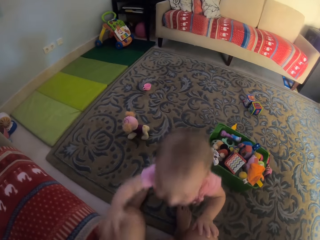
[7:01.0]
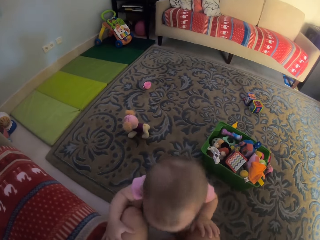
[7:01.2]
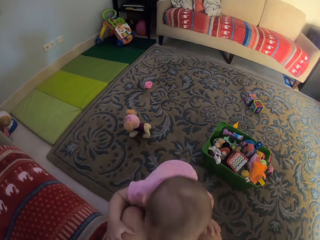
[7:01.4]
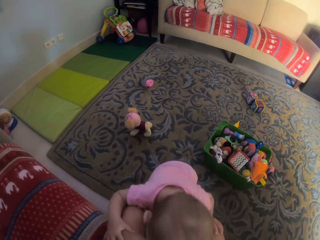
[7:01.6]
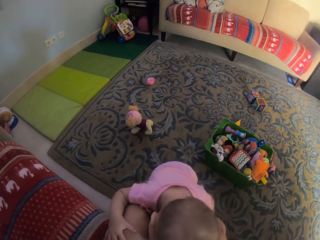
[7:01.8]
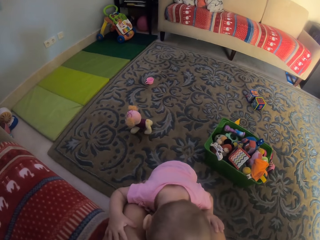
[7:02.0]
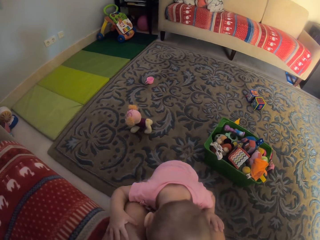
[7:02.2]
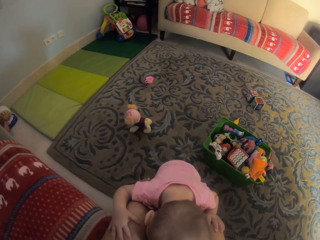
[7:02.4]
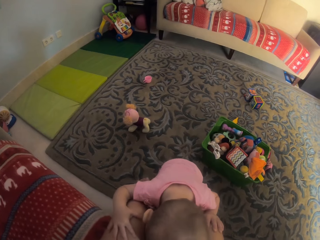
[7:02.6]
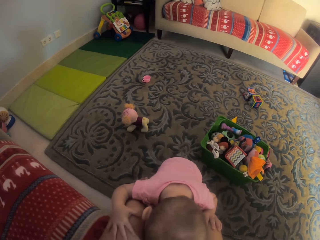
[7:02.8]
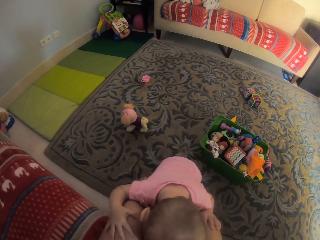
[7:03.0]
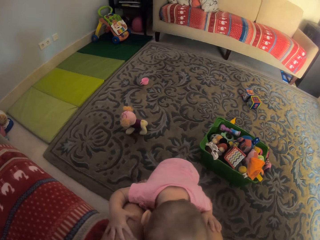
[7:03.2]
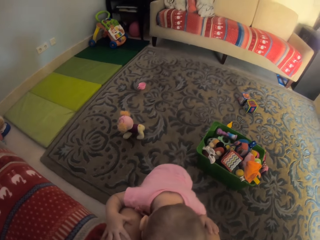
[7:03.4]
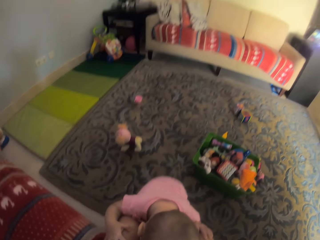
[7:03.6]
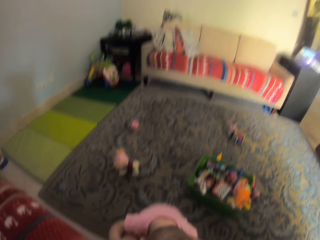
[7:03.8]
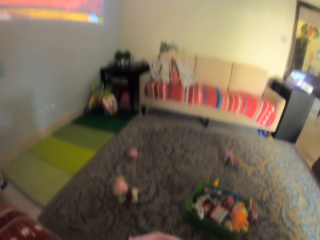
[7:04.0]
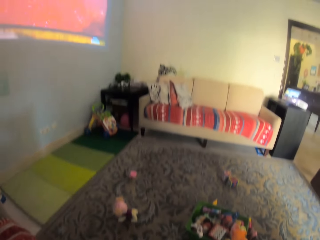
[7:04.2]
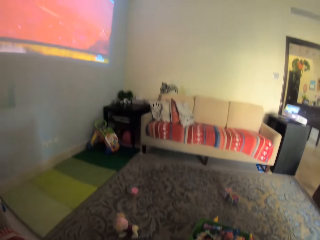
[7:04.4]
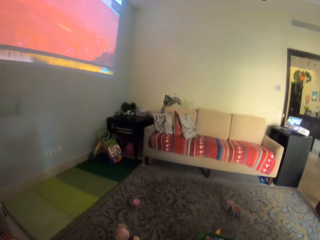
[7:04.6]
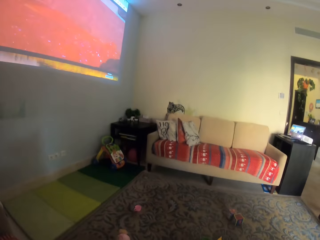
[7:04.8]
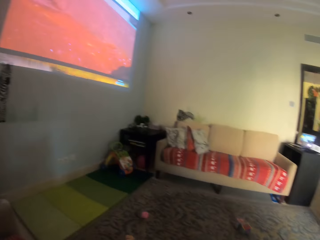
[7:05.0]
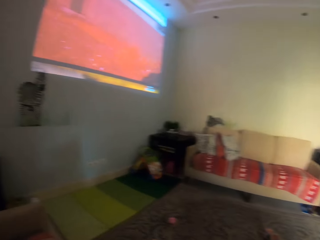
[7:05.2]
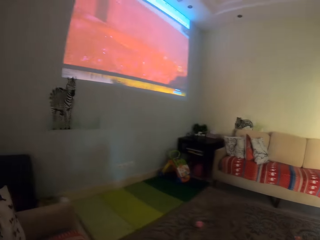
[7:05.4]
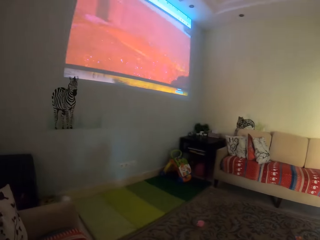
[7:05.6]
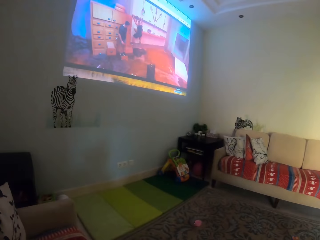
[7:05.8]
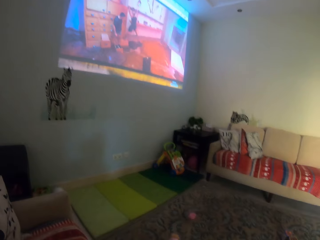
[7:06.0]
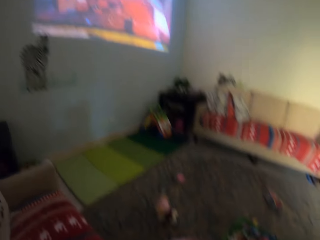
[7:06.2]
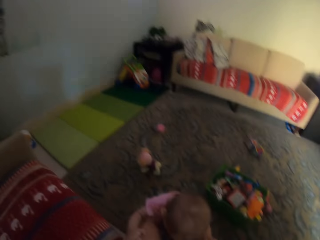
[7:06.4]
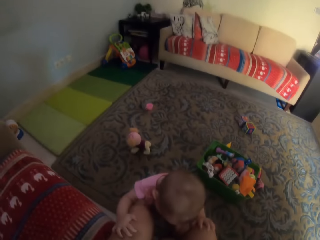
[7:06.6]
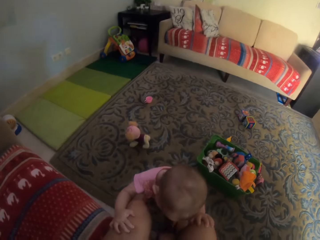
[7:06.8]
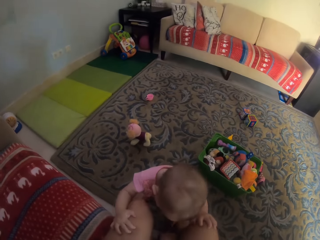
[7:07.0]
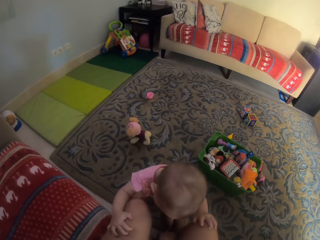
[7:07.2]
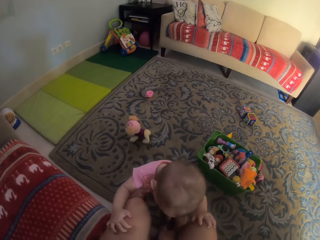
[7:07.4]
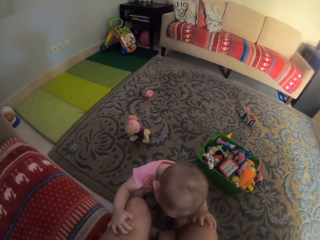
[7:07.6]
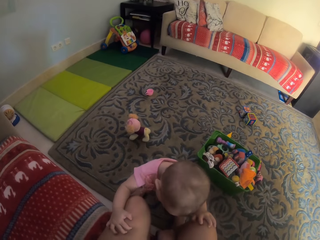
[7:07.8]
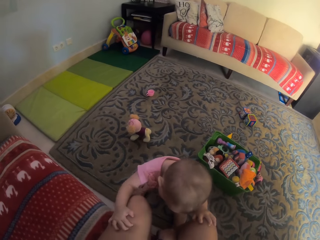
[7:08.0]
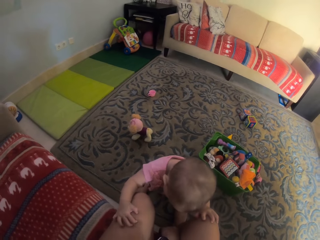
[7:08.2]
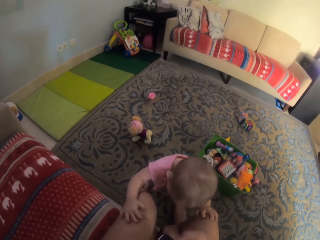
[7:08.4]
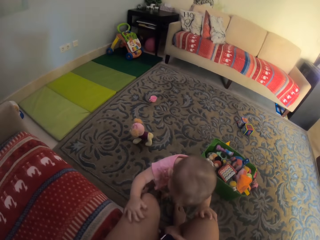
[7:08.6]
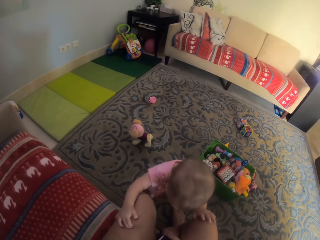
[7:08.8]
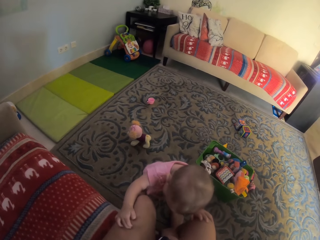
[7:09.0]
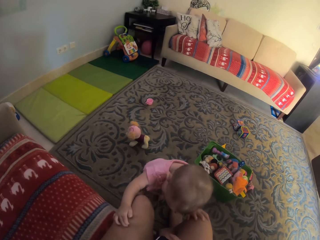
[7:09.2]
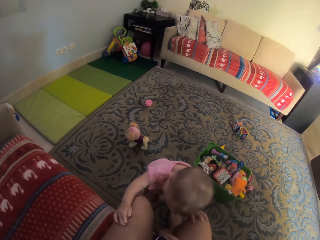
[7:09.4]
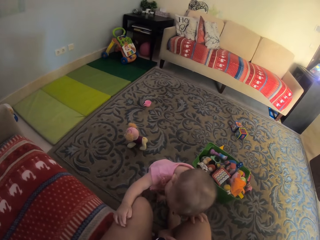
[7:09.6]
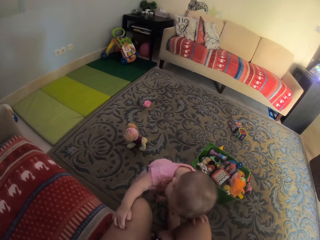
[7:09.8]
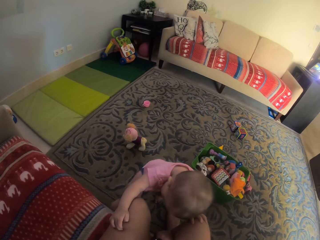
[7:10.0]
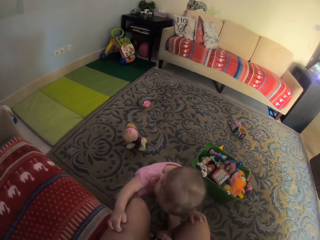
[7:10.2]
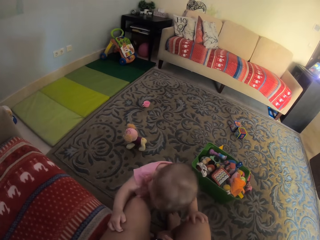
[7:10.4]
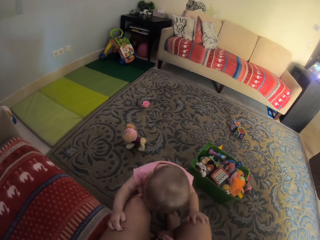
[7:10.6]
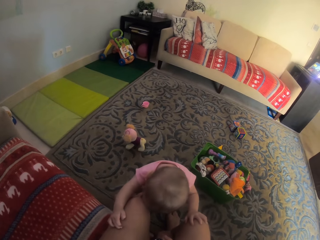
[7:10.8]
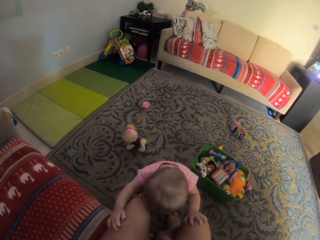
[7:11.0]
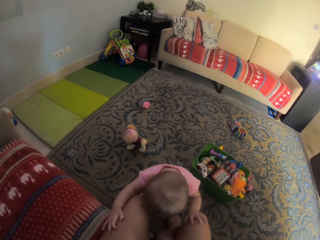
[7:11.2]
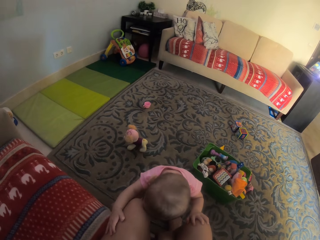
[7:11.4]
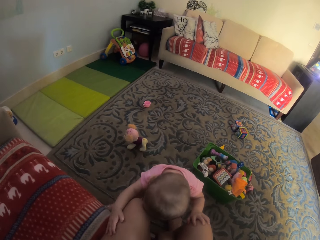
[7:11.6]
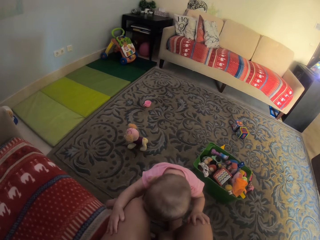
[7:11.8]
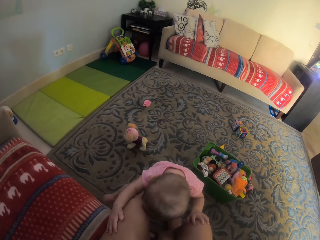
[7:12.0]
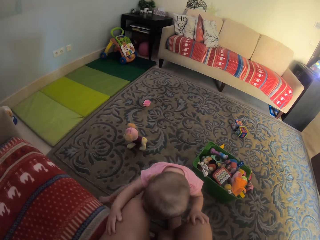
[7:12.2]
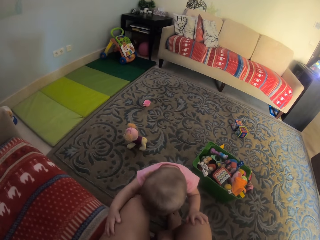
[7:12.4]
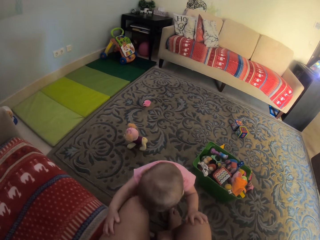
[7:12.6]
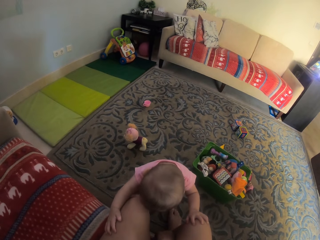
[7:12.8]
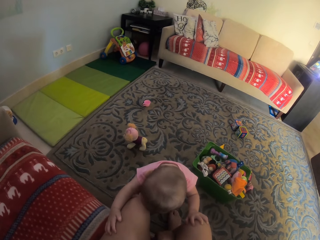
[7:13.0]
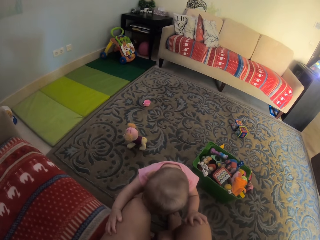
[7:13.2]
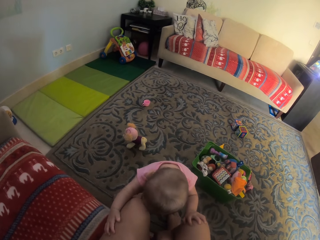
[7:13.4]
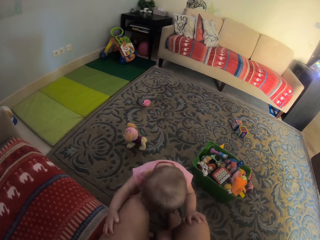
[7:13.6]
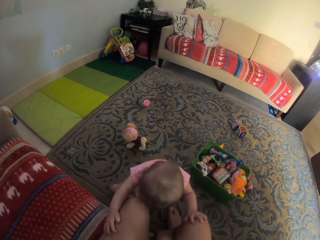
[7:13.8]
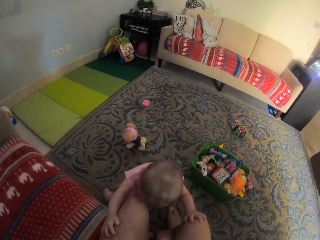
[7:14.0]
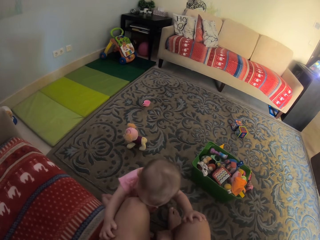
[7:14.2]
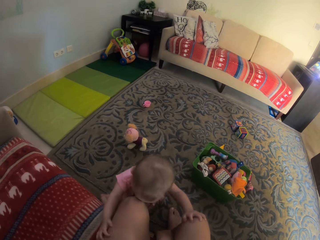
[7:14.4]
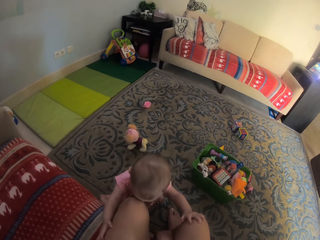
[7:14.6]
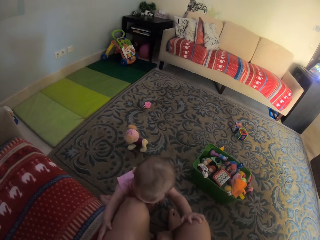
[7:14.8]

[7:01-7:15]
A child moves the head. The camera wearer looks around. The child touches the legs. The child plays.

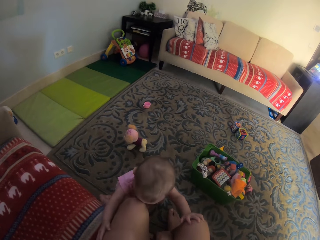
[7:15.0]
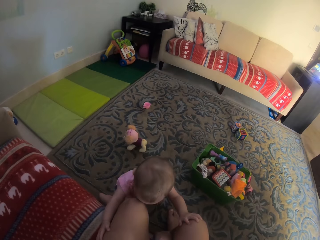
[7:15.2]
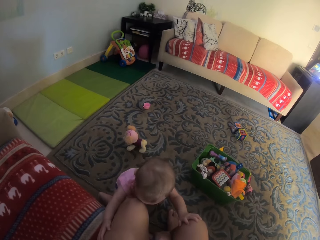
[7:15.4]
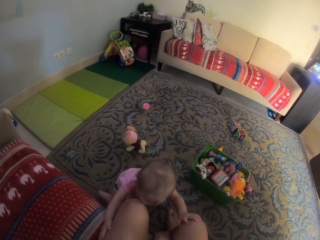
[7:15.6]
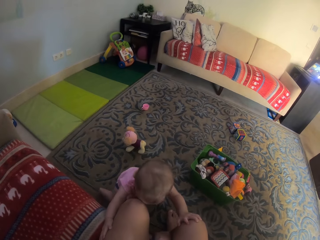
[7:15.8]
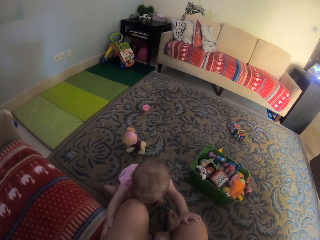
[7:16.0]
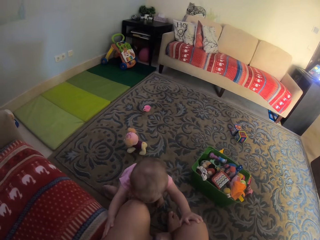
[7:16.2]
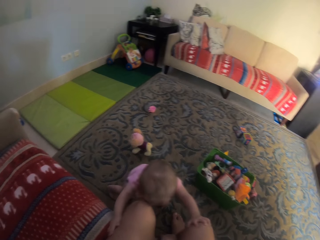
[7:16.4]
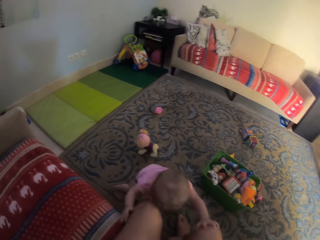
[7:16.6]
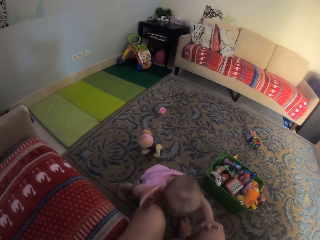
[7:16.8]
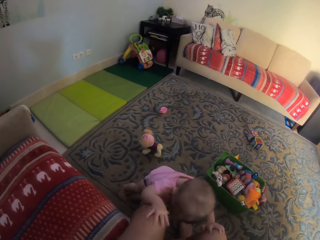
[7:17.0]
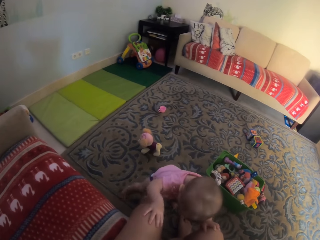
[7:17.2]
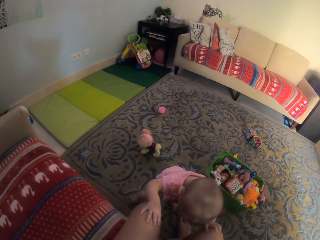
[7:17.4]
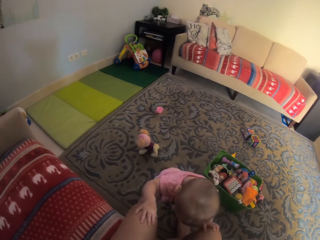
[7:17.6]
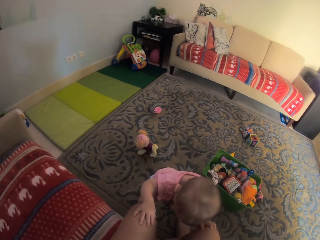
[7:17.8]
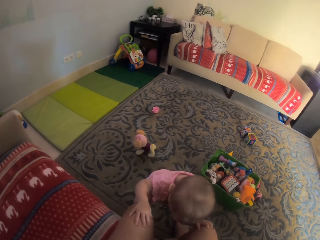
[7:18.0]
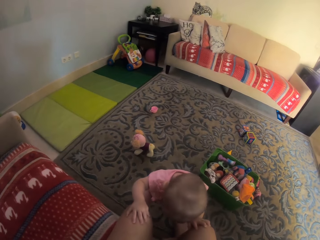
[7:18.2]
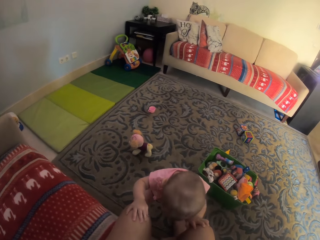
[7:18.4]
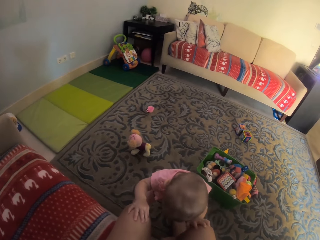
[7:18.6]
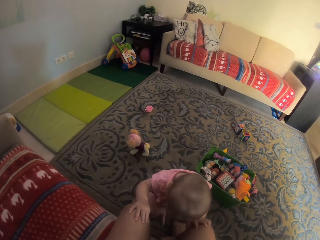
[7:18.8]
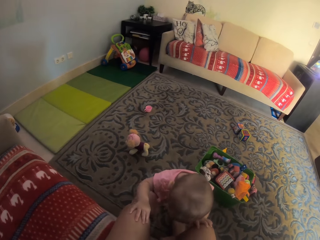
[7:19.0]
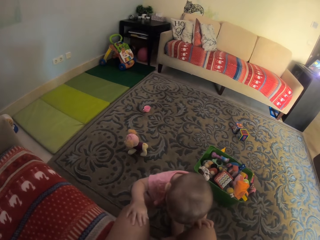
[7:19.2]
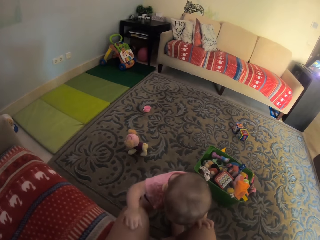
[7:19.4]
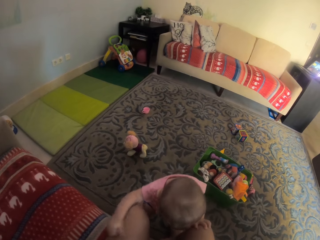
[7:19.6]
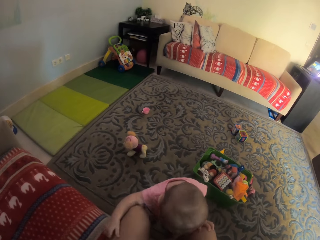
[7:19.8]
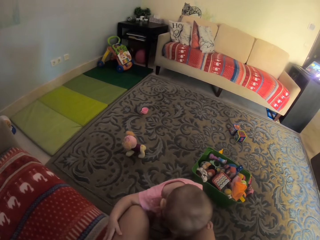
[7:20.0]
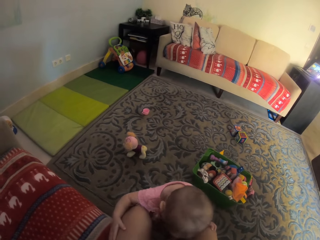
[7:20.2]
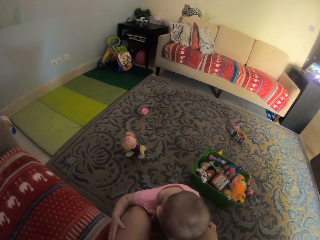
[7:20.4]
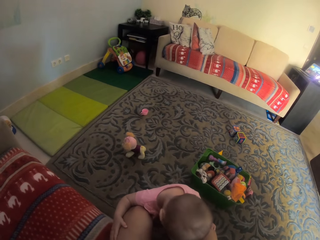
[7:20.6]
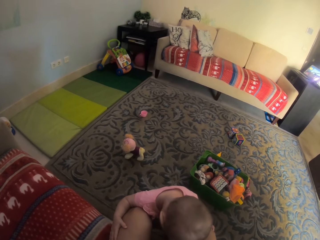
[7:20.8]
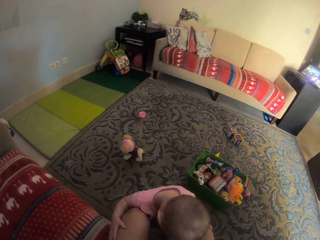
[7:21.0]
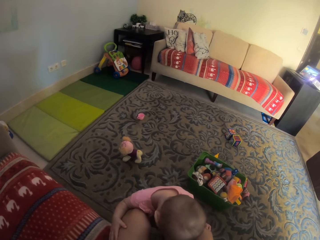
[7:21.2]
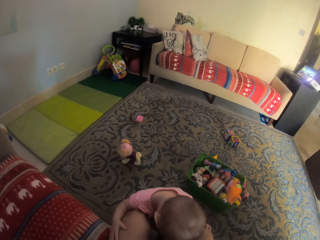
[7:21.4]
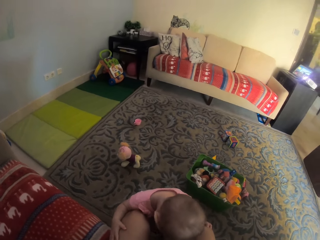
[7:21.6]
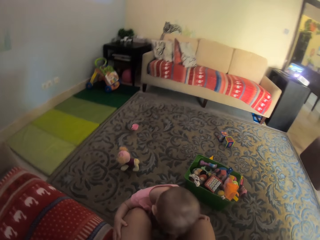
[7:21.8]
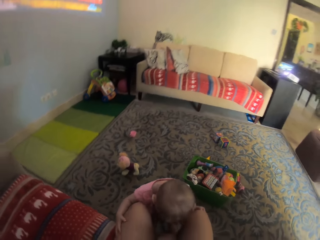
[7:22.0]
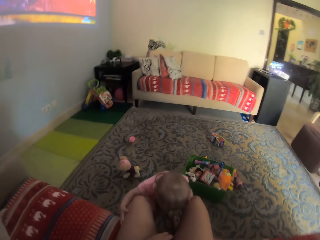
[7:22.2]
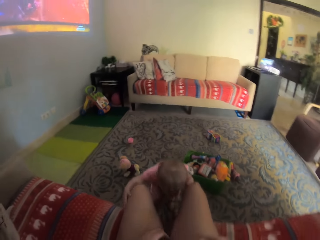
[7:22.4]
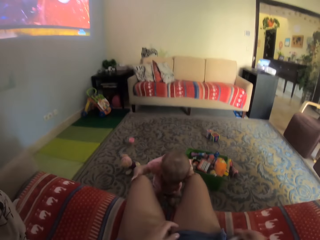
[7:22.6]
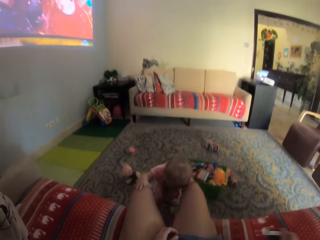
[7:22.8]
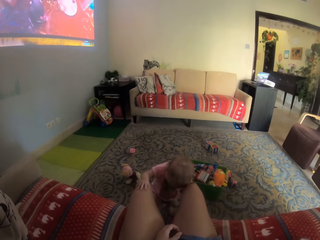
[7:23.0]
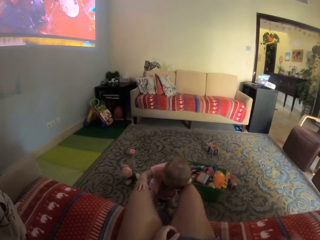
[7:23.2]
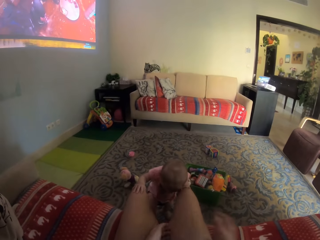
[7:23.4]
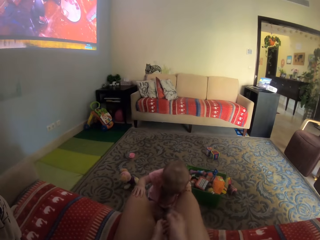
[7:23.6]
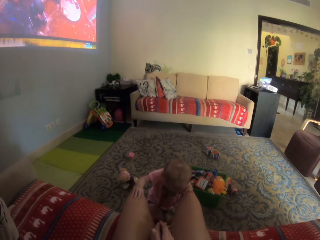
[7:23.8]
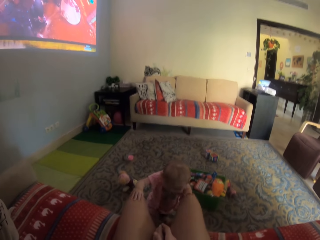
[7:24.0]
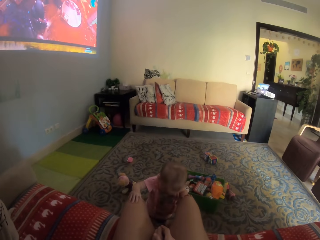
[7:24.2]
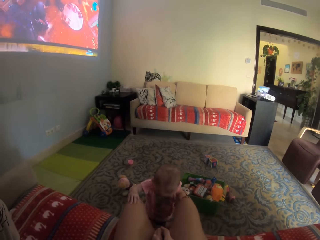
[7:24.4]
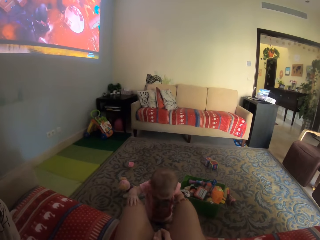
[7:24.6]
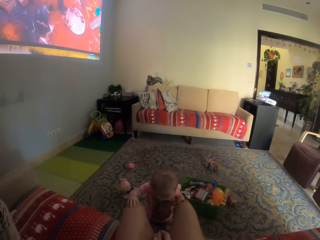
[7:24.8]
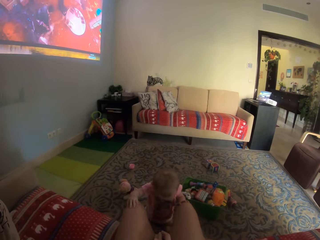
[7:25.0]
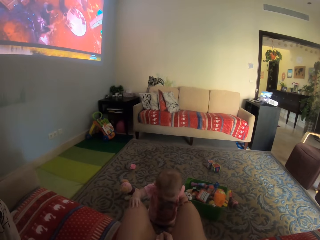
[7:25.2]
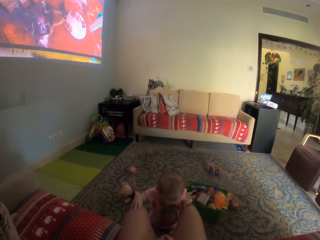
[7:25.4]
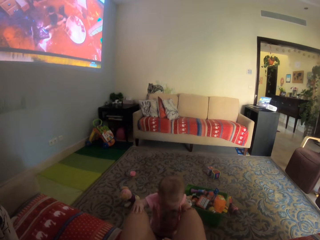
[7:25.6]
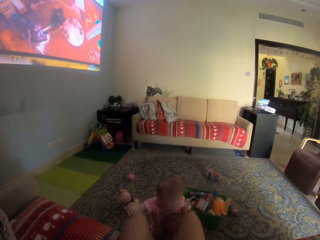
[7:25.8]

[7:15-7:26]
The camera wearer looks around.
